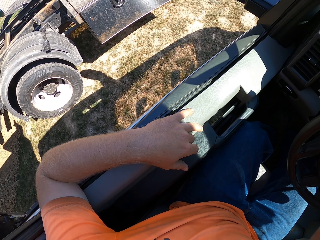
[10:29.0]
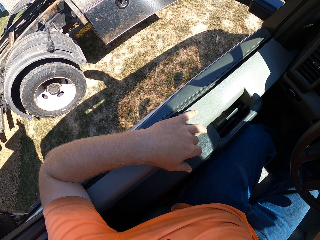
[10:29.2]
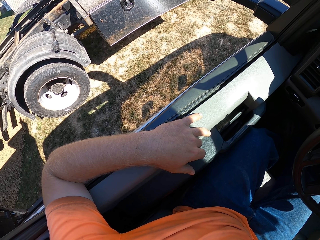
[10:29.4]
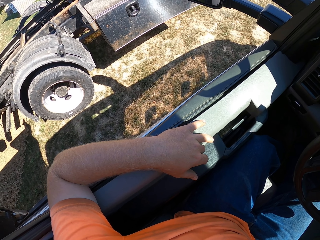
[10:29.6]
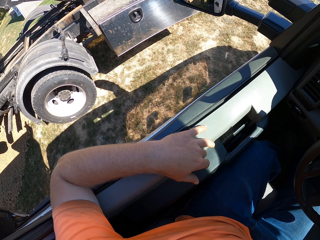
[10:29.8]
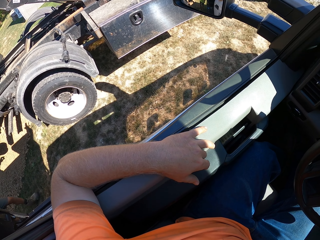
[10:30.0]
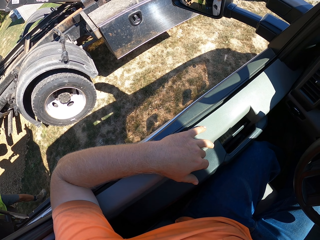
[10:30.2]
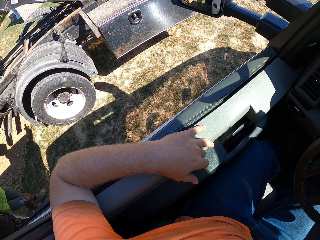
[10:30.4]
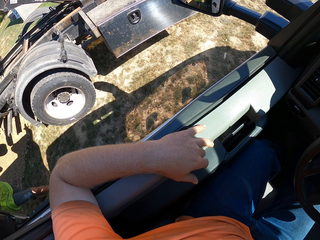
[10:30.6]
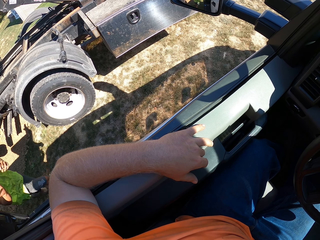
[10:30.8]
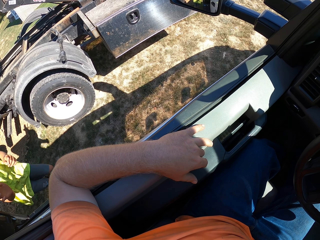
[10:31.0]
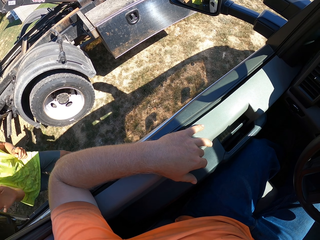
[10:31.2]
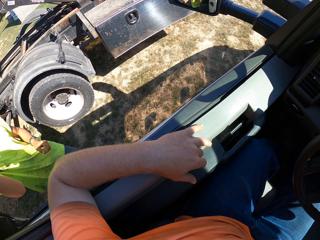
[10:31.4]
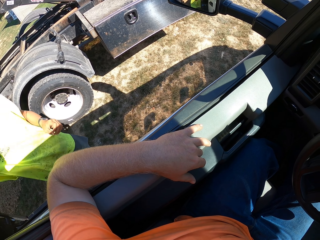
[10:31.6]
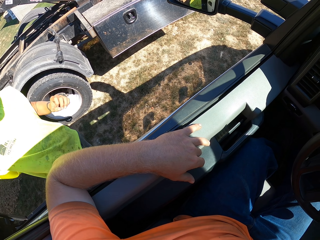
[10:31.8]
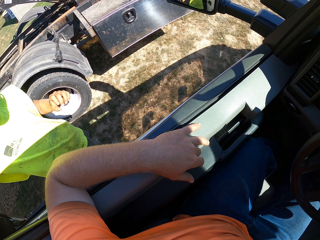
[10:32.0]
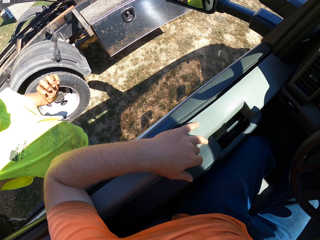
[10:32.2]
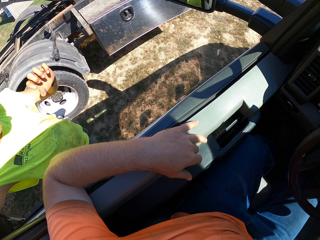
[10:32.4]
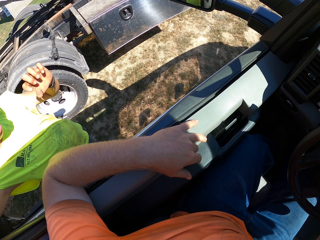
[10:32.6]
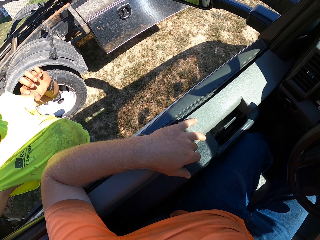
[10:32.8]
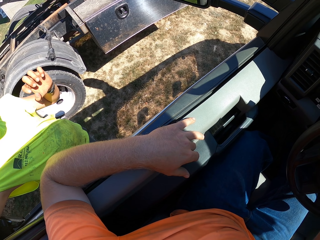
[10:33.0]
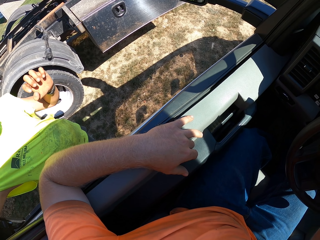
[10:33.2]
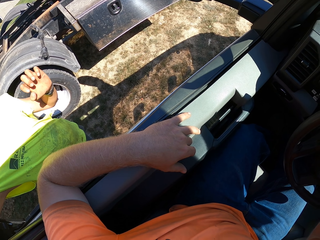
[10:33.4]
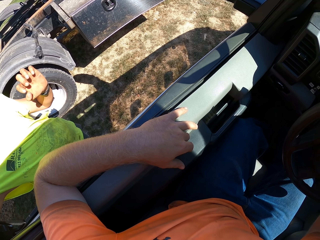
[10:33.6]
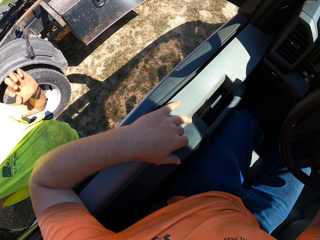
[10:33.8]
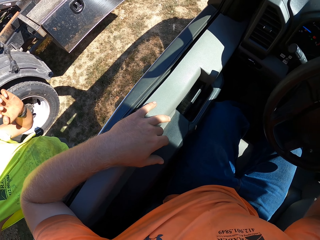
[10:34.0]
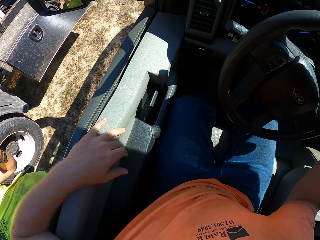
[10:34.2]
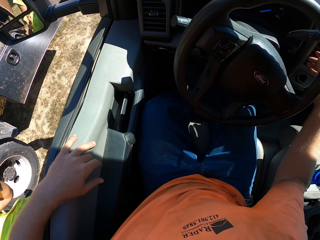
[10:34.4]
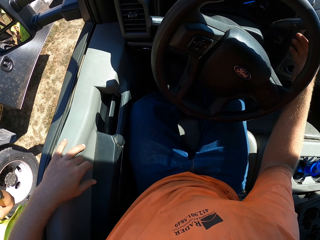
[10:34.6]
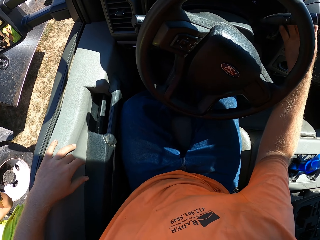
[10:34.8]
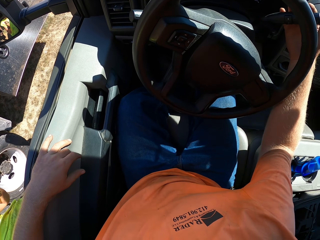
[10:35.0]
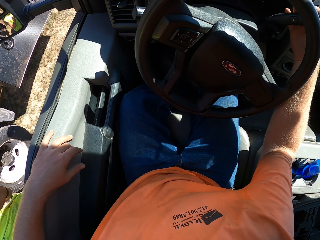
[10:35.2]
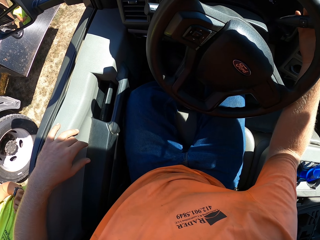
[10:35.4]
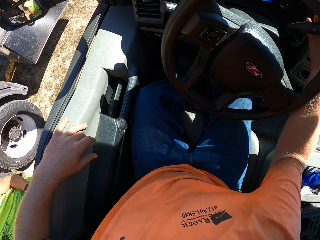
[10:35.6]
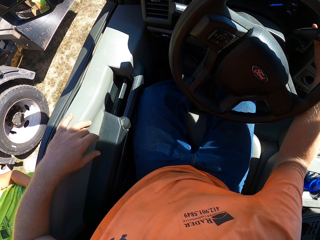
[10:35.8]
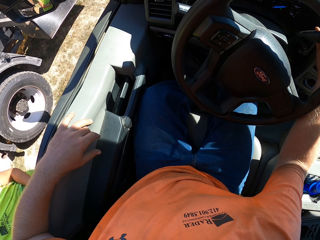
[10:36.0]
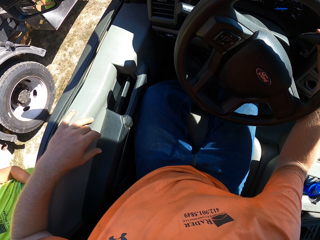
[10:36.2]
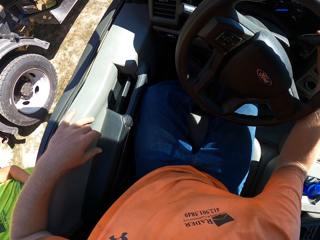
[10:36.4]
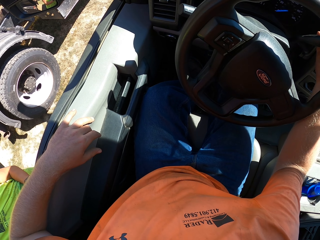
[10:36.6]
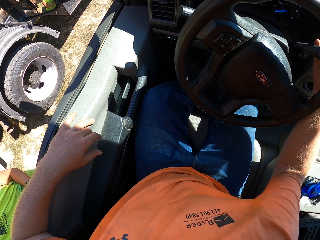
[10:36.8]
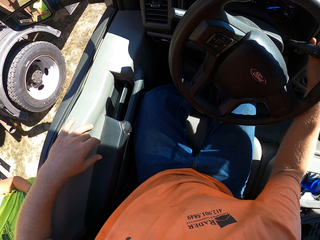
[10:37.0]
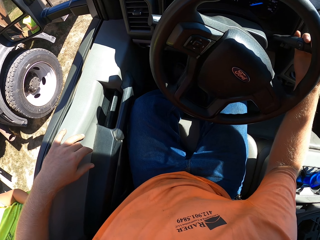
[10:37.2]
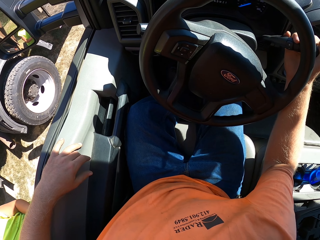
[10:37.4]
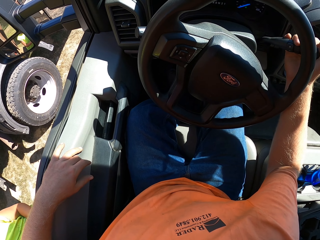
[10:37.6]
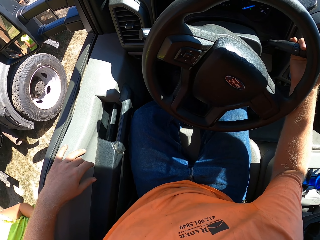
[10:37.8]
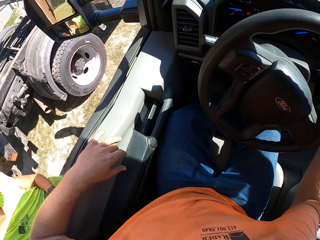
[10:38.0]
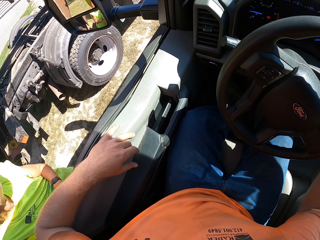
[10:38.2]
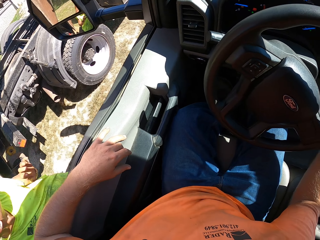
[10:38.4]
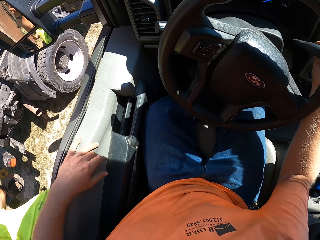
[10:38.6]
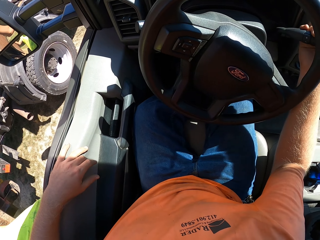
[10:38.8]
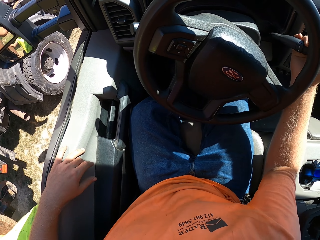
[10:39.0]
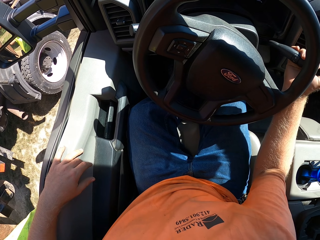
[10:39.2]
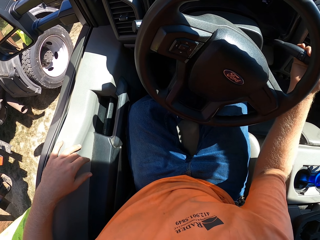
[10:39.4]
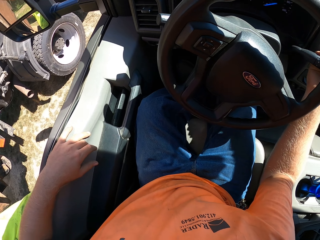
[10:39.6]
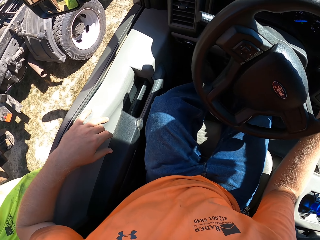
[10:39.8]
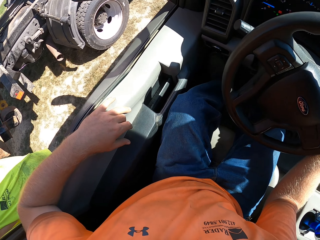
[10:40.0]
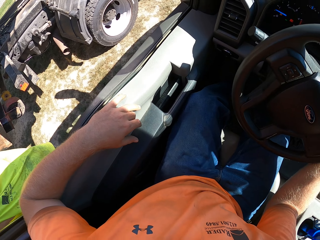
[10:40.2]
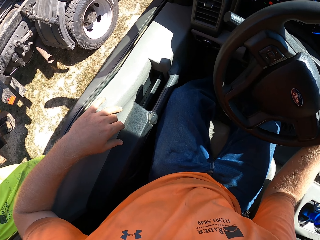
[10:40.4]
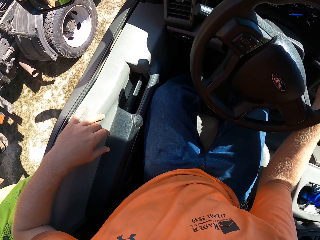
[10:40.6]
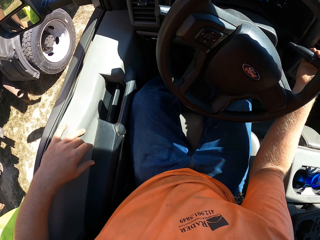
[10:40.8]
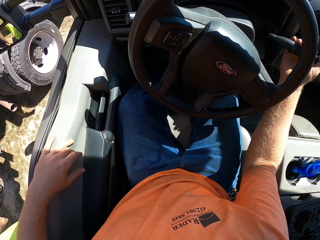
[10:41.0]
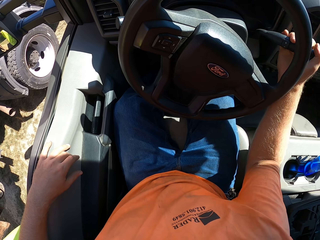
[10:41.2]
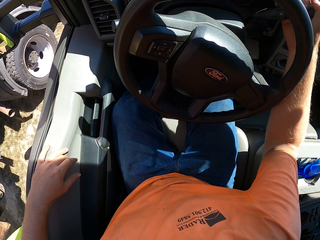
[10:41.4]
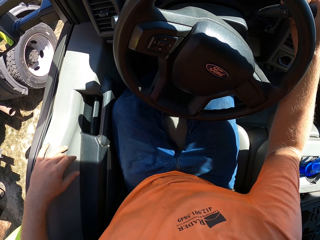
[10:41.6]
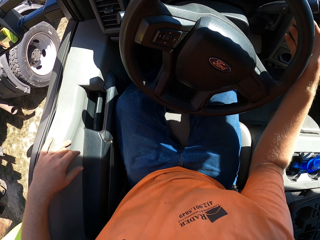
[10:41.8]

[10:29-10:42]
A man interacts with the camera wearer. The man converses with the camera wearer. The camera wearer holds the gear stick with his right hand. He pulls the gear stick with his right hand. He moves the vehicle.

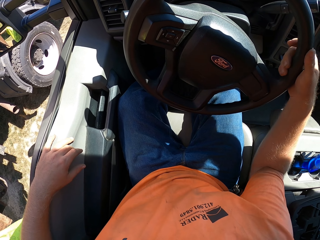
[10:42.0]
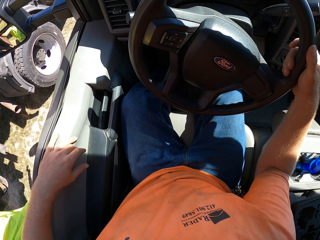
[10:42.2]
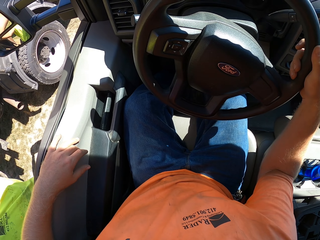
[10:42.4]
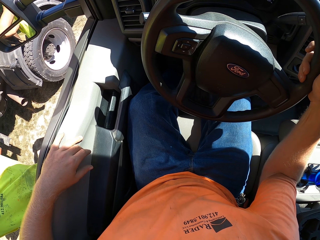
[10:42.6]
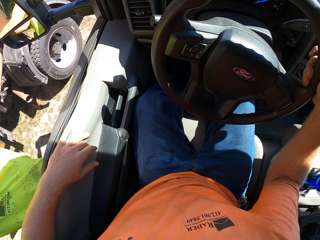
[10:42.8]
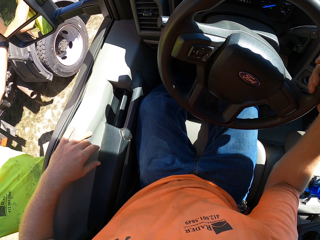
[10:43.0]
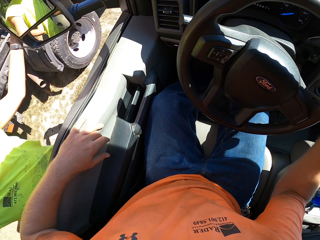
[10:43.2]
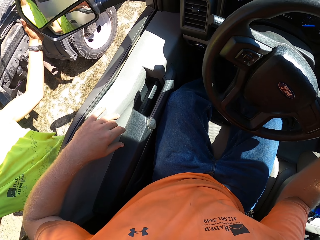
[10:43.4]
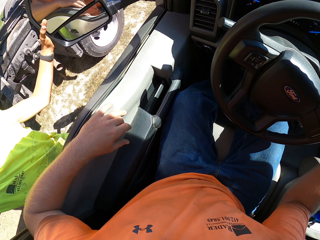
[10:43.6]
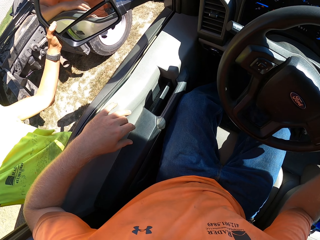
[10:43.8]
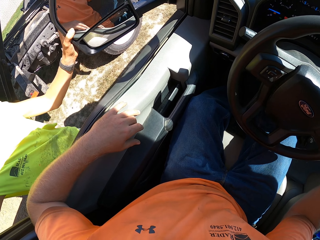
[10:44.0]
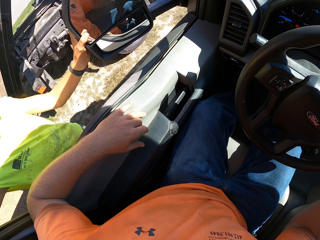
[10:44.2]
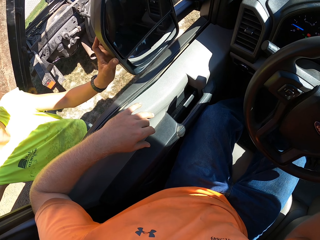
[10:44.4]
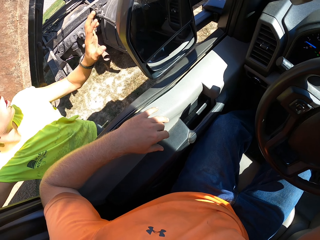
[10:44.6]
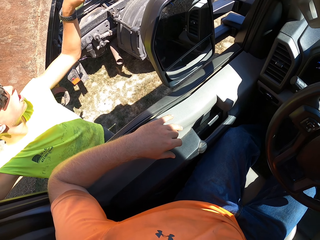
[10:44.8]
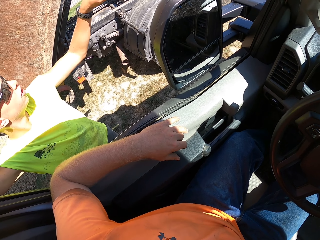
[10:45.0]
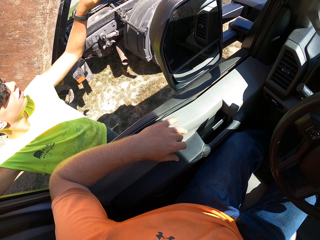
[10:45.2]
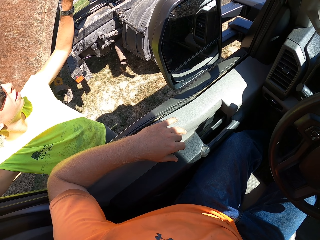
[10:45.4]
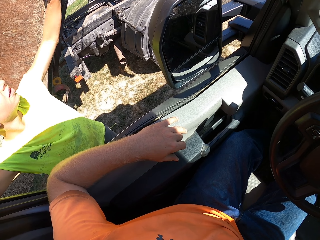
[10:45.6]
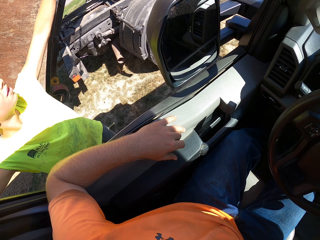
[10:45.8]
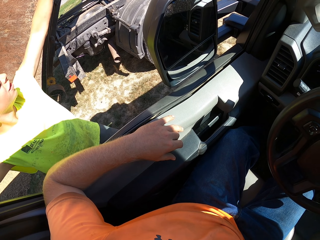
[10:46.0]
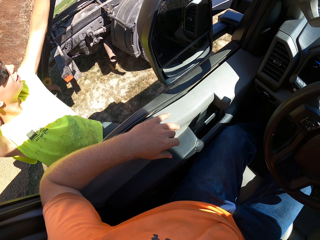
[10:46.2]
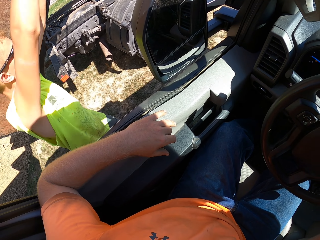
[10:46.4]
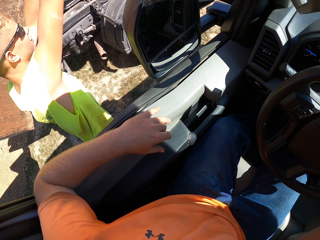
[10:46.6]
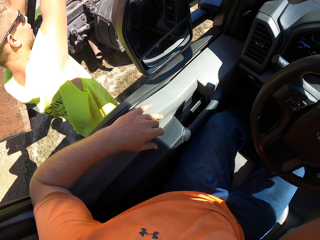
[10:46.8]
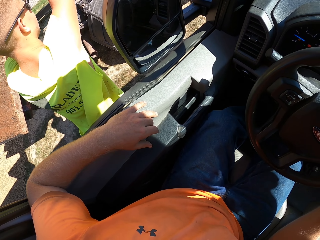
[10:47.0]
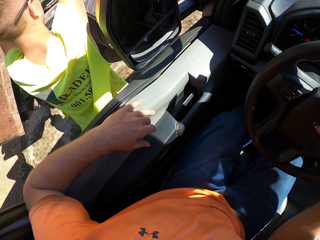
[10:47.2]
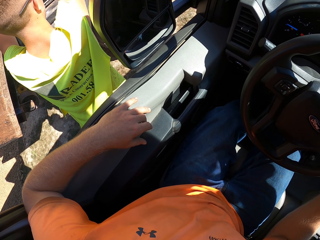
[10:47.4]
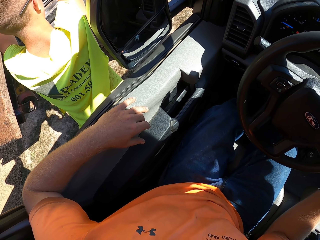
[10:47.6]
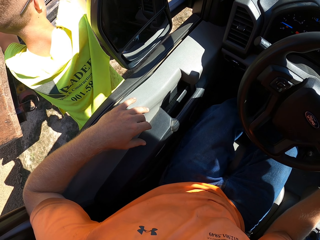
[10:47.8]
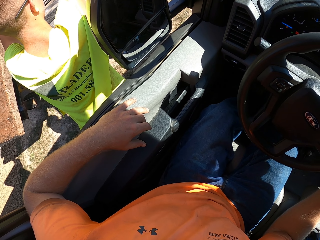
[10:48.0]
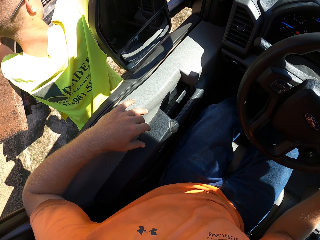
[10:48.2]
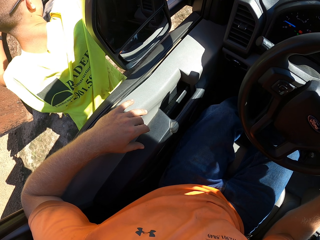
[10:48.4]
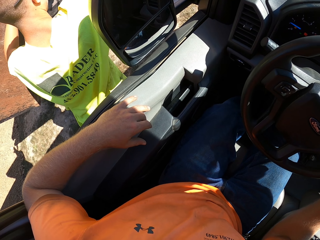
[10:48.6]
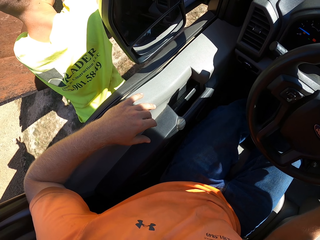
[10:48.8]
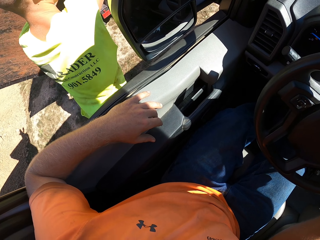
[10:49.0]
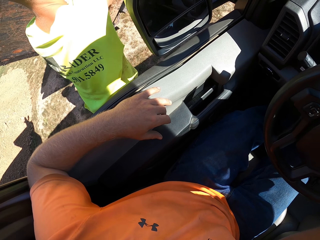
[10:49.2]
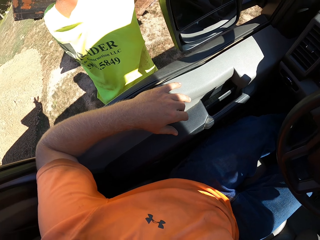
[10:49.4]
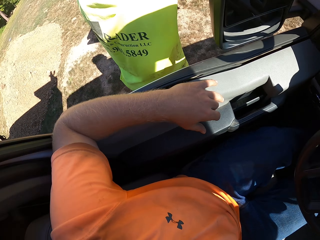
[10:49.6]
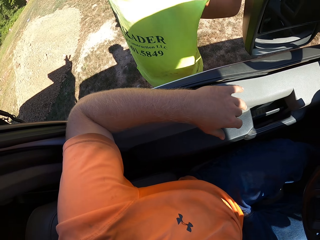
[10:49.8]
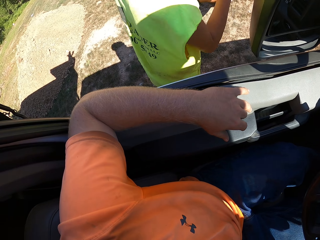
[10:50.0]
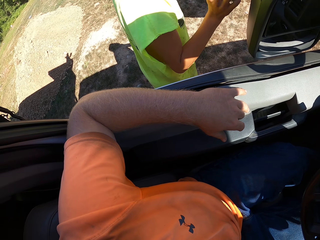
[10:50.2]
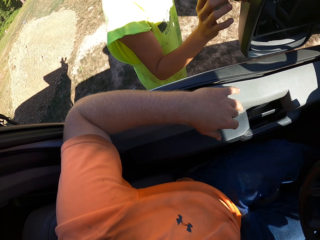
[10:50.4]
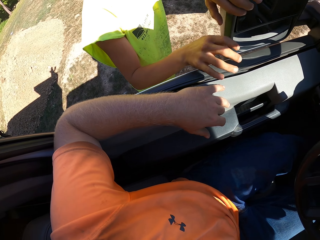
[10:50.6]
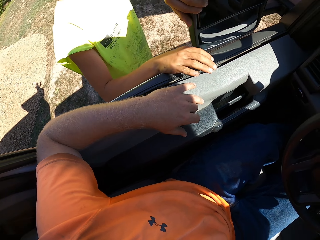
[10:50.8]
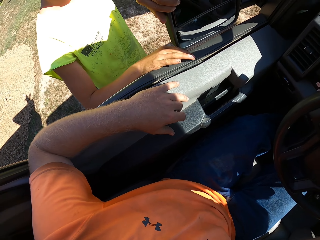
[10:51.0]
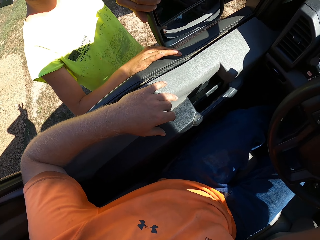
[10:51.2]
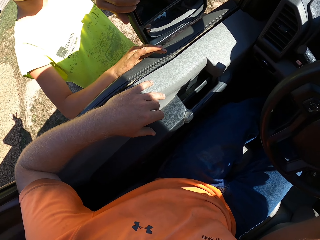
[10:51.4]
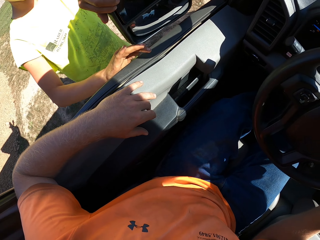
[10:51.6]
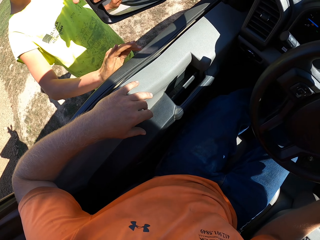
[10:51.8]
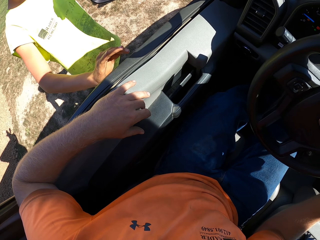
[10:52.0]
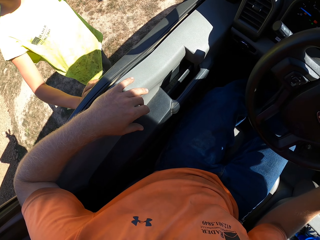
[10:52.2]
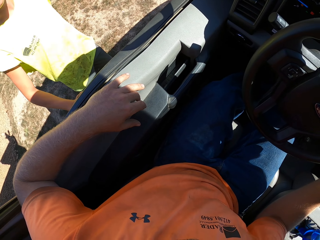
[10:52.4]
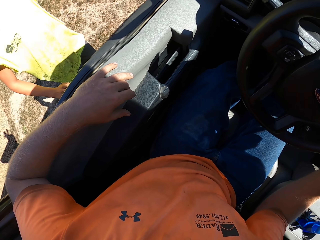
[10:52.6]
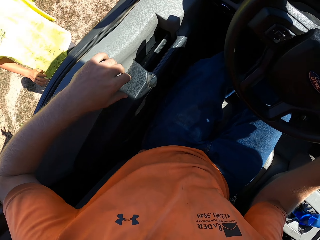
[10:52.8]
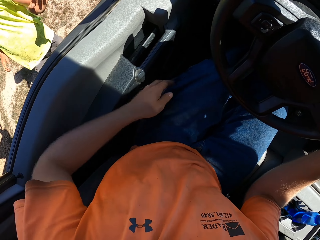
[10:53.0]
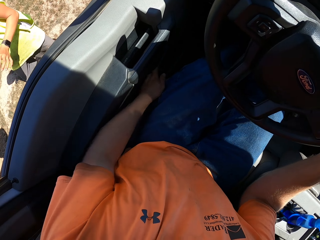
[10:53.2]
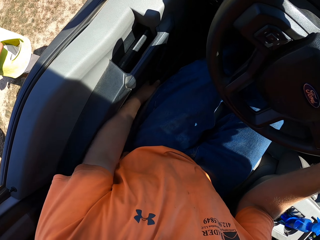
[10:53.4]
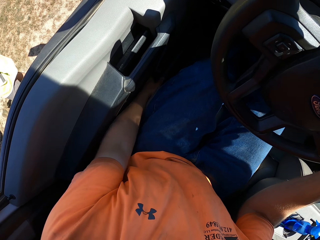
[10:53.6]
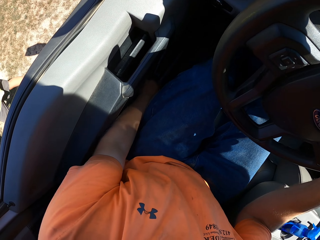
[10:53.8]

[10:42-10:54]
The camera wearer holds a steering wheel with his right hand. A man holds a side mirror. The man closes the side mirror with his left hand. The camera wearer pushes the side mirror. The man converses with the camera wearer. The man holds a trailer with both hands. The man holds onto the vehicle. The man opens the side mirror with his left hand.
